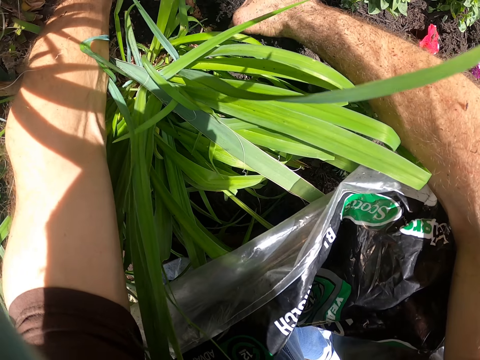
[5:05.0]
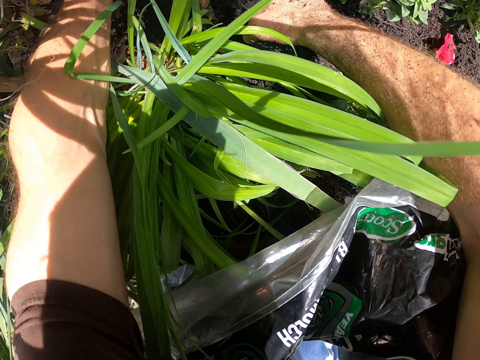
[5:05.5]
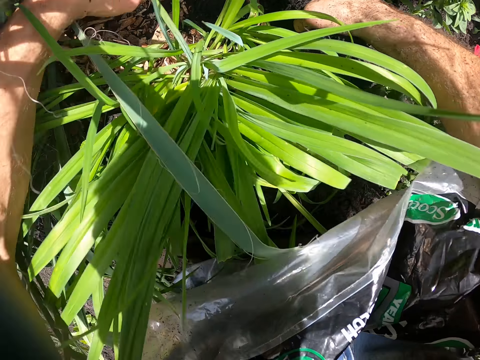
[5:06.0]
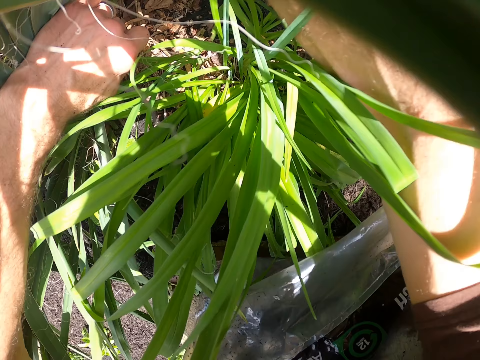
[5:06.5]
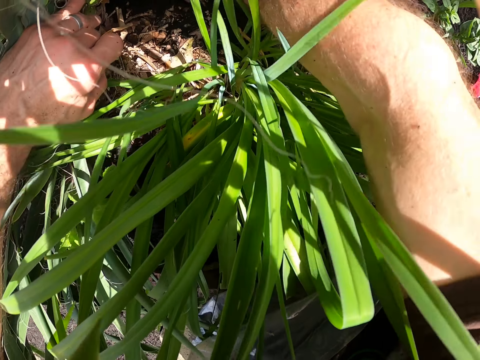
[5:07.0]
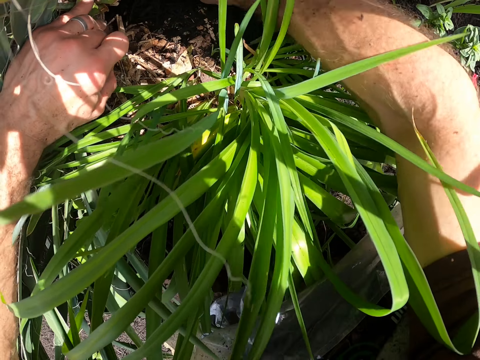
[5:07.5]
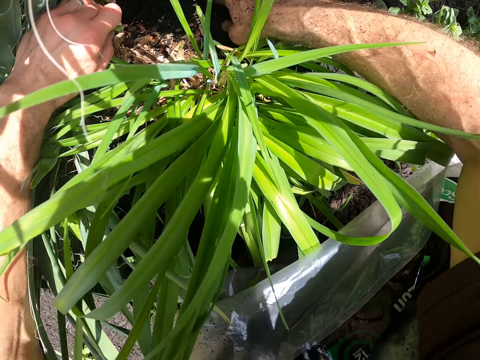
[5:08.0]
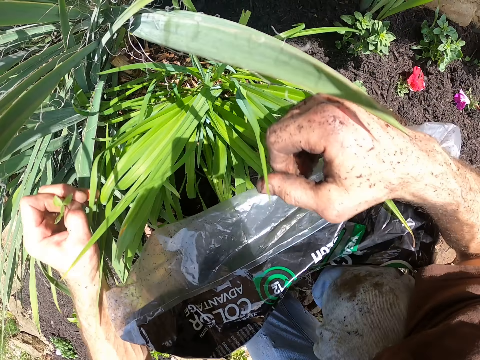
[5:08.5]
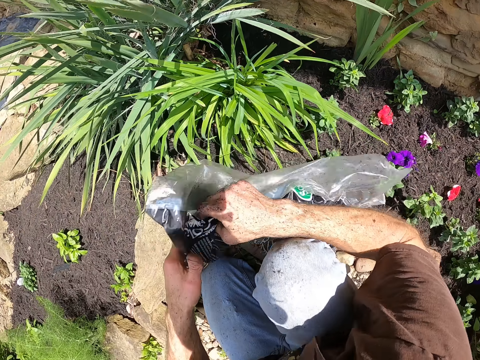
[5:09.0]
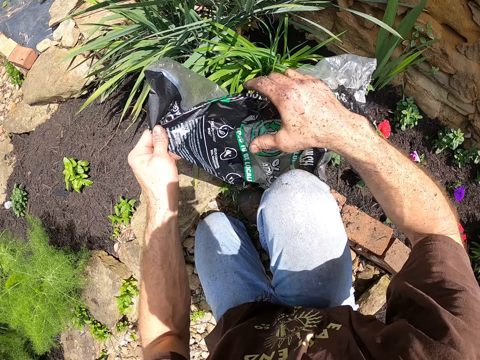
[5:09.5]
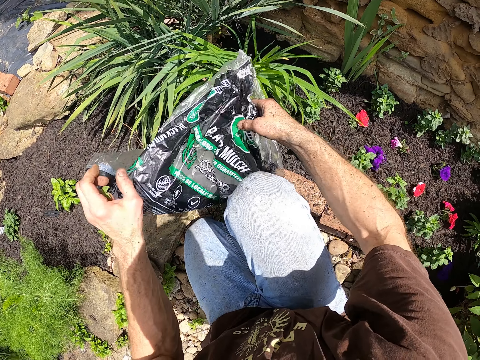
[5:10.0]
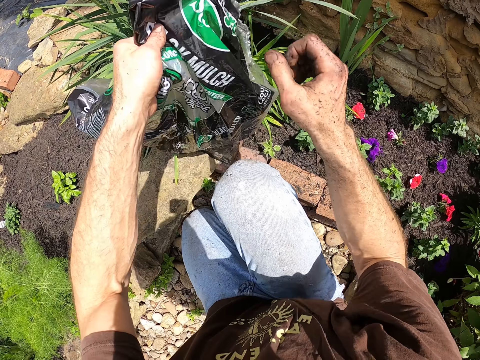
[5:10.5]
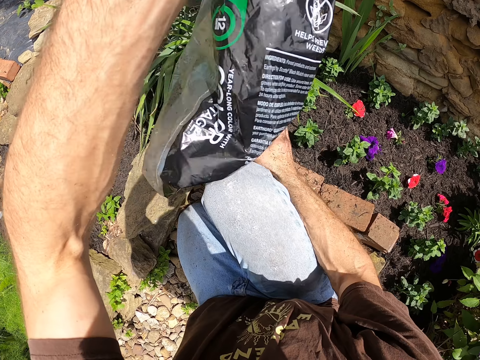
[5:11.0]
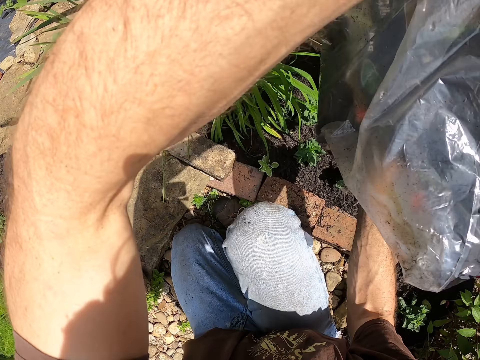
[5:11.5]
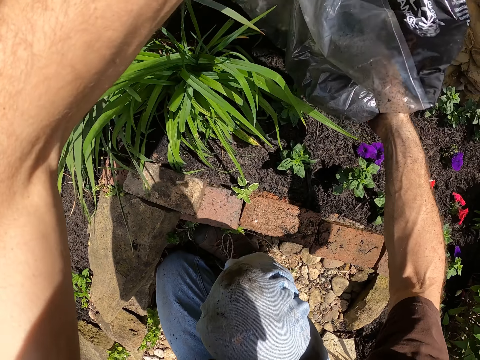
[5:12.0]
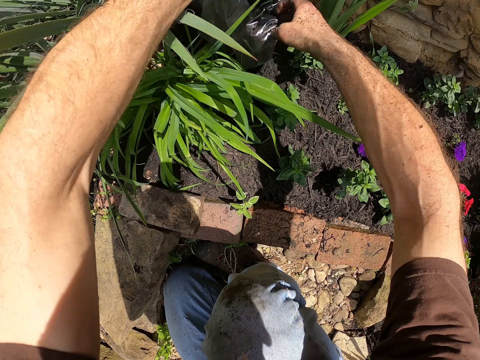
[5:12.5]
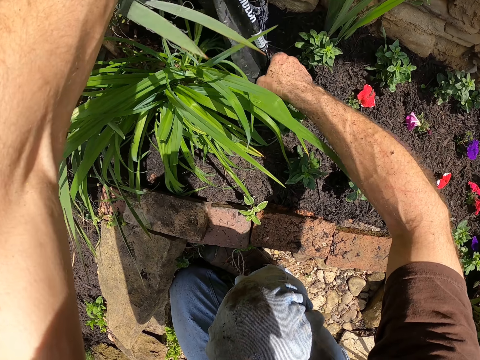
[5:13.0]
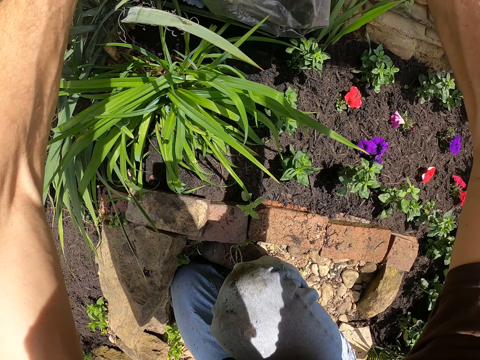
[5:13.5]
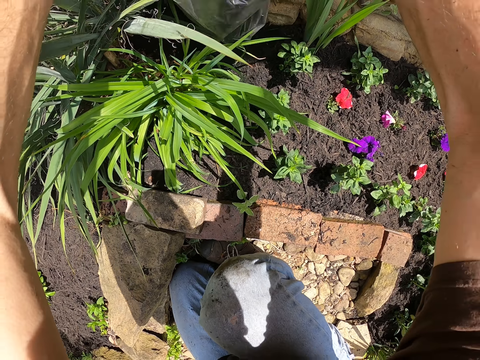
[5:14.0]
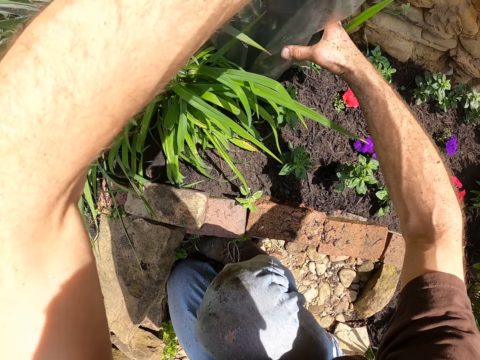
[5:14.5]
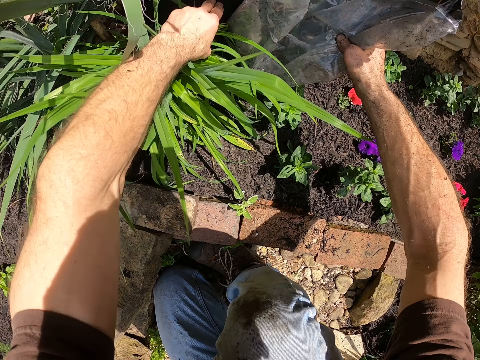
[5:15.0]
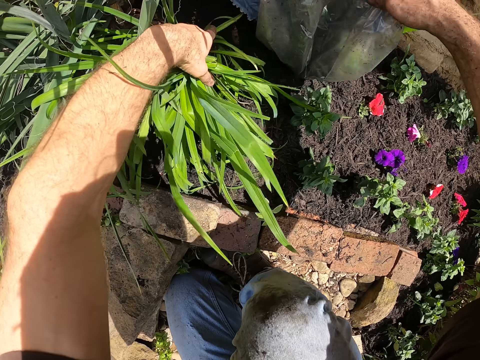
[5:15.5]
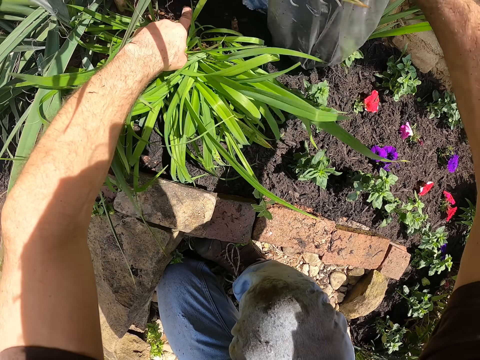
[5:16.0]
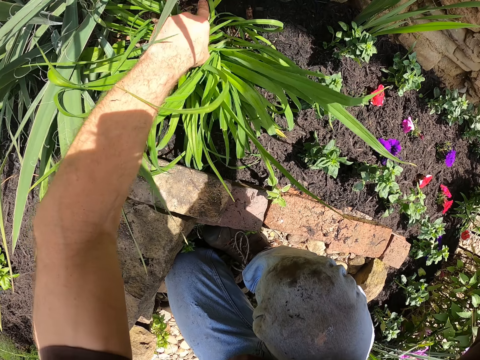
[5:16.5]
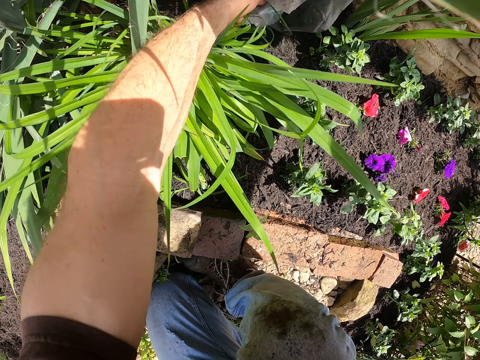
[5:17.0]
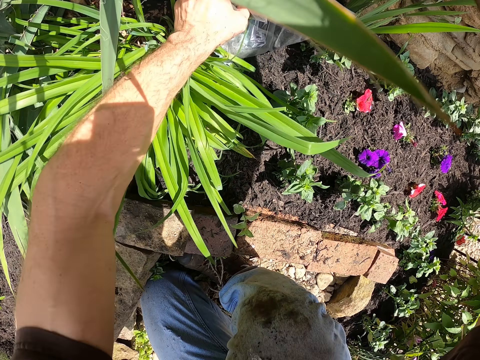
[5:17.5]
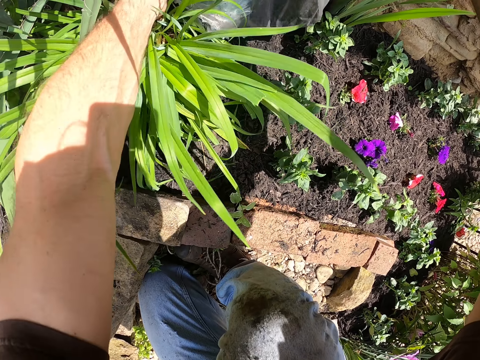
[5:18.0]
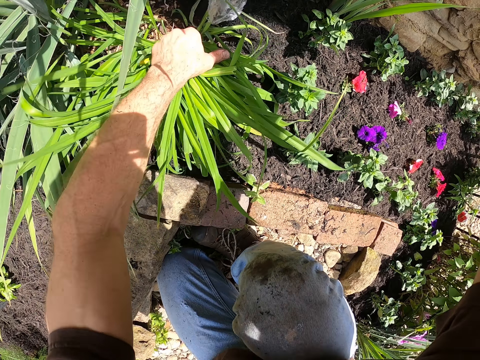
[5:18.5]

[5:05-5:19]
The camera wearer spreads the manure on the plant. They take the bag with the manure. They pour the fertilizer on the soil.

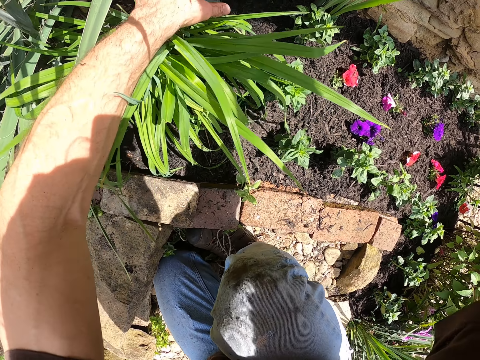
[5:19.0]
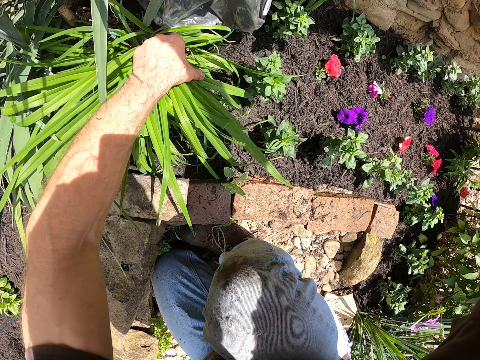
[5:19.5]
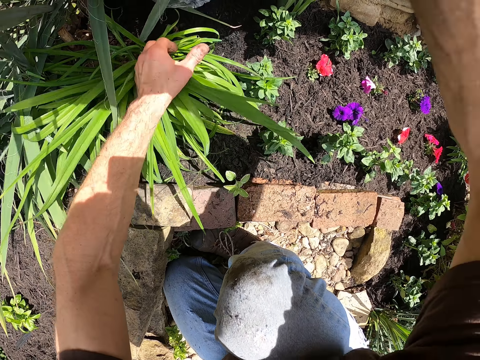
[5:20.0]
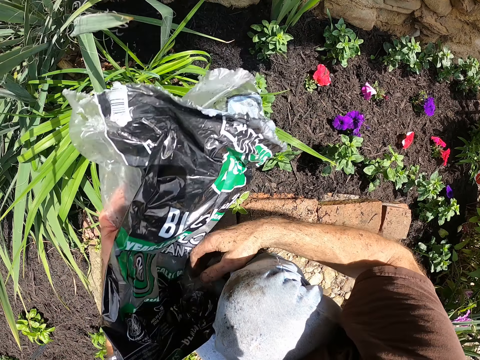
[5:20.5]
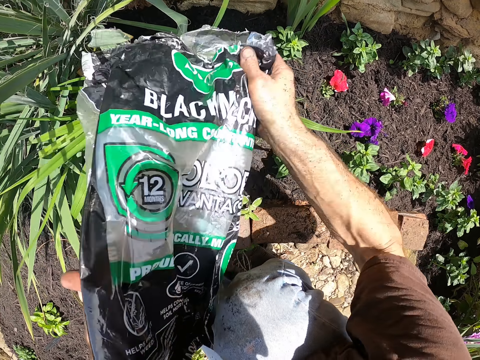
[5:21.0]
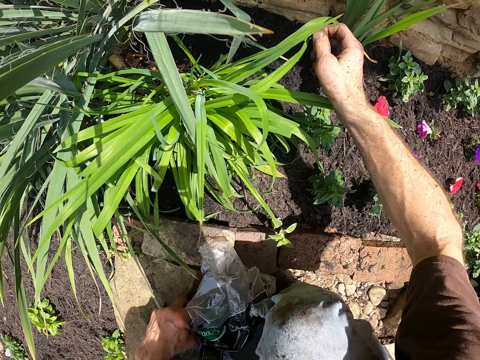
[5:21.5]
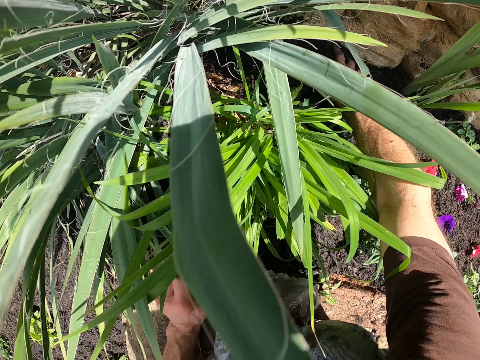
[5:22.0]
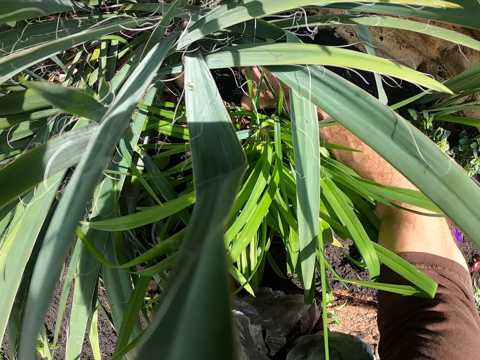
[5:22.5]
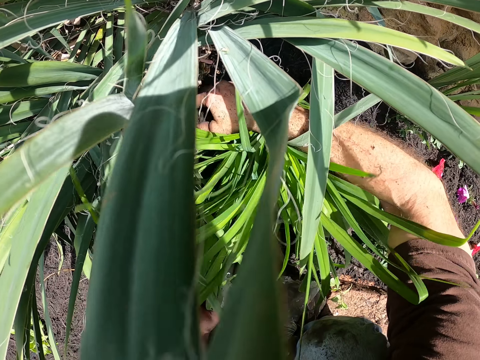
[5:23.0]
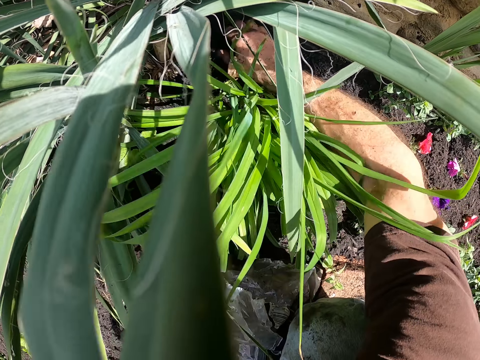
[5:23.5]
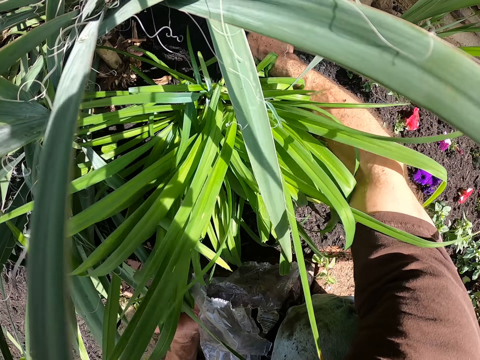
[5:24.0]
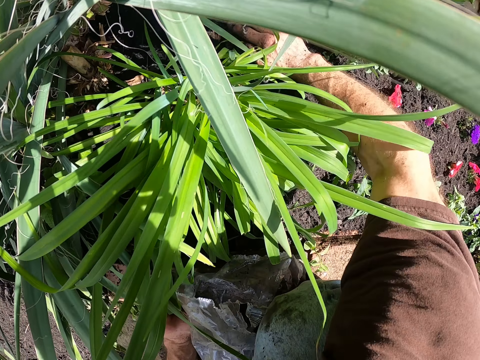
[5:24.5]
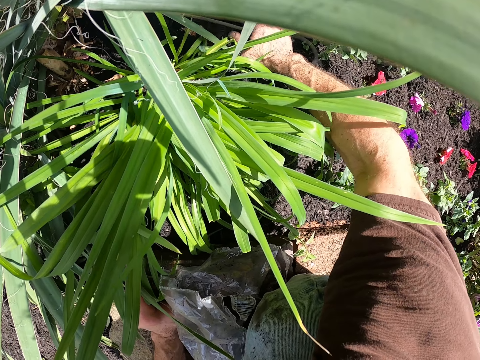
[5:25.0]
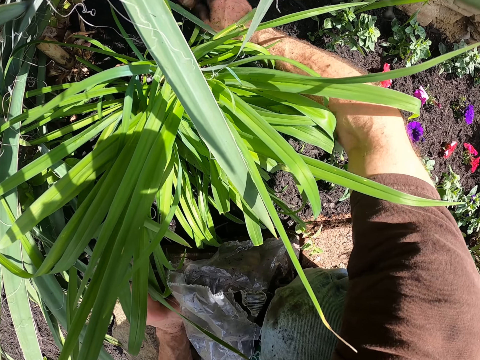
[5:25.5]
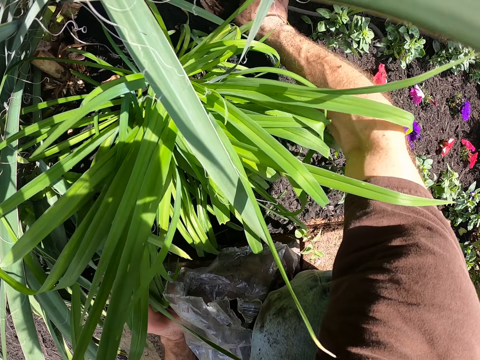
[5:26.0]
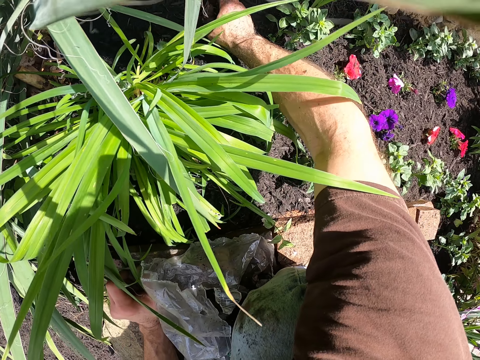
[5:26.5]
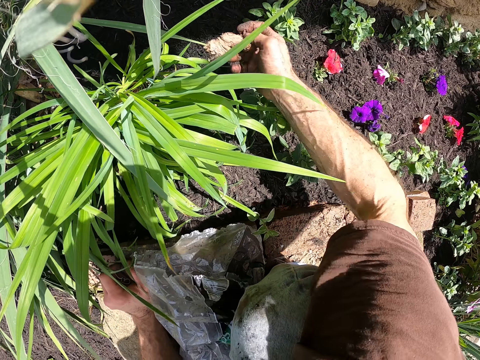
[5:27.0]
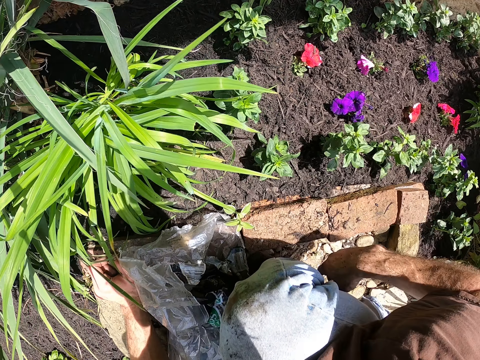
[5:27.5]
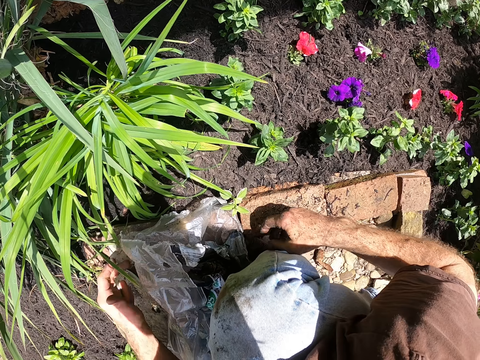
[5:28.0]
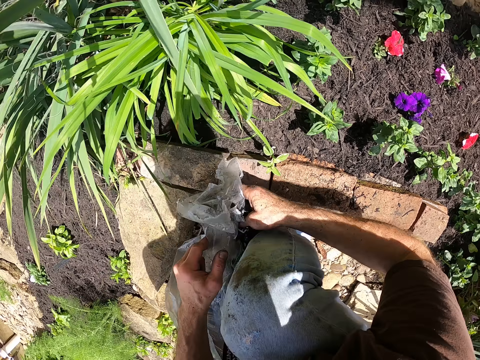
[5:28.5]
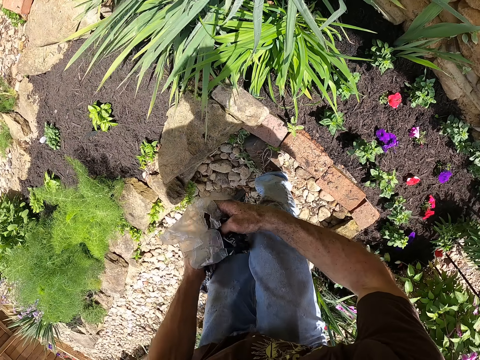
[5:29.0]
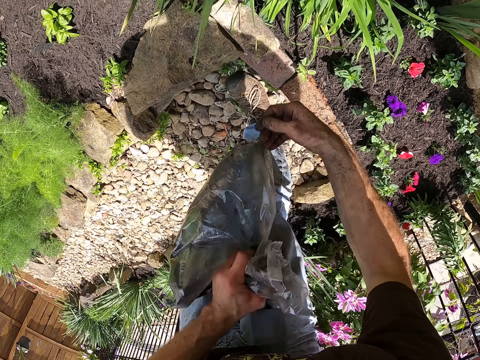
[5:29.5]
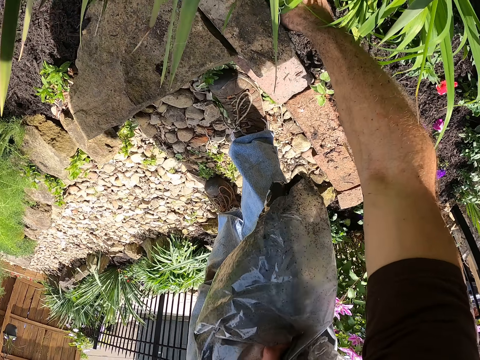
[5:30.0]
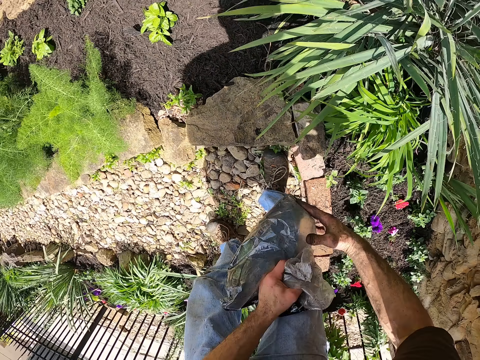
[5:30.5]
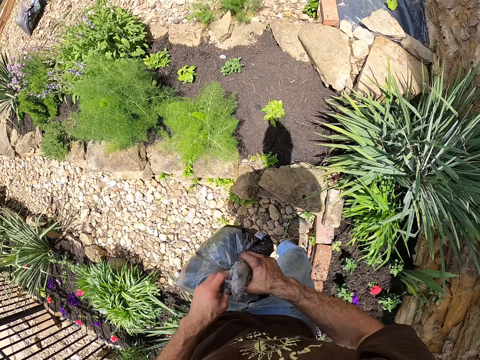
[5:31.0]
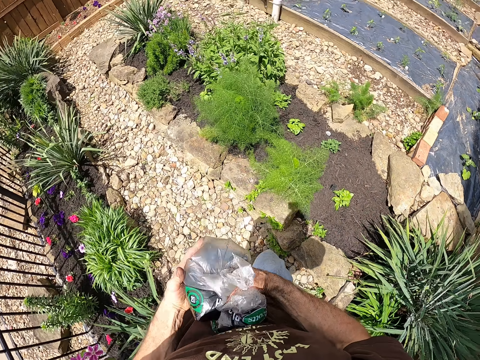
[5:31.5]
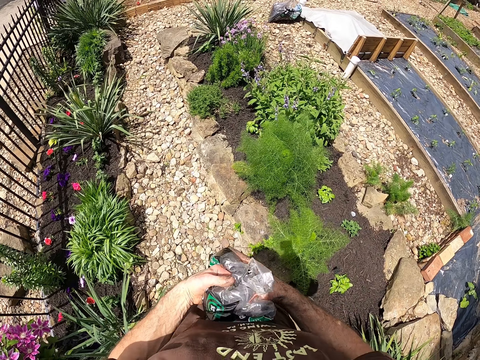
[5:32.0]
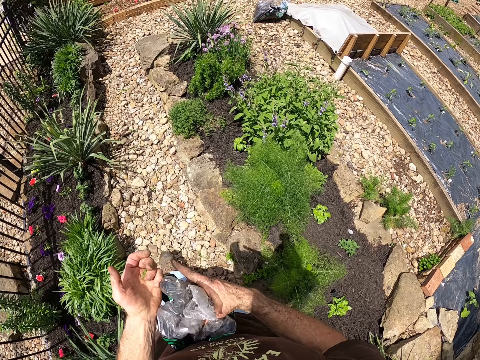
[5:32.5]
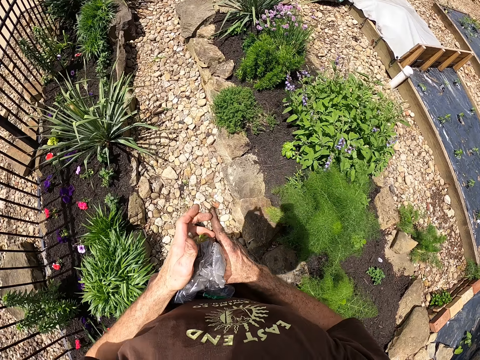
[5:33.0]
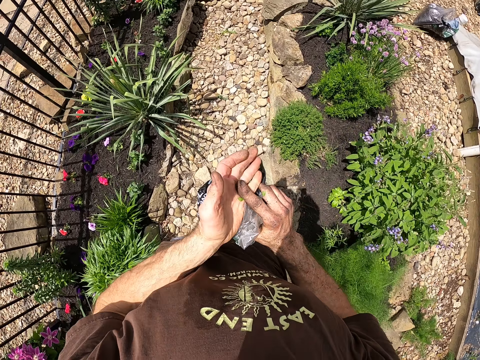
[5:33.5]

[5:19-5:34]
The camera wearer puts down the polythene bag. He spreads the manure with his hand. He takes the polythene bag, stands up on his feet, and folds the polythene bag.
